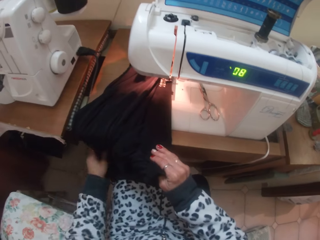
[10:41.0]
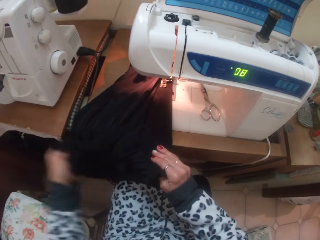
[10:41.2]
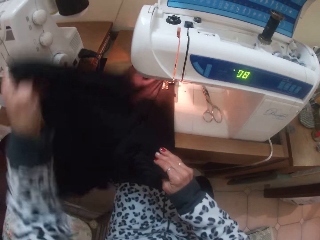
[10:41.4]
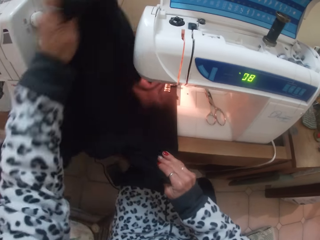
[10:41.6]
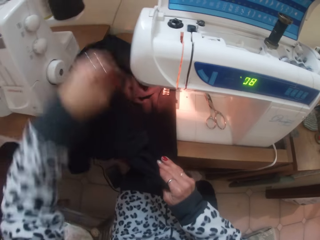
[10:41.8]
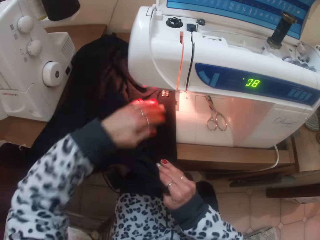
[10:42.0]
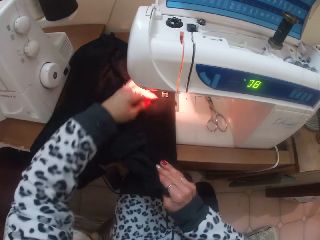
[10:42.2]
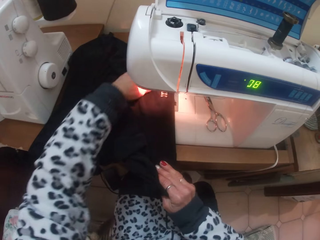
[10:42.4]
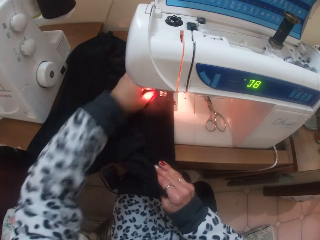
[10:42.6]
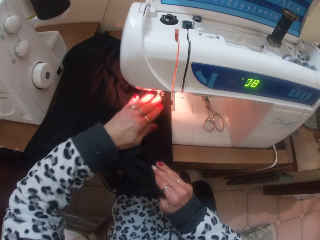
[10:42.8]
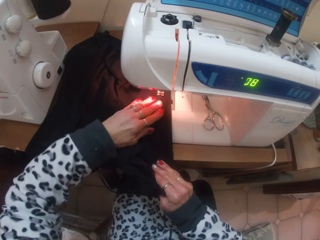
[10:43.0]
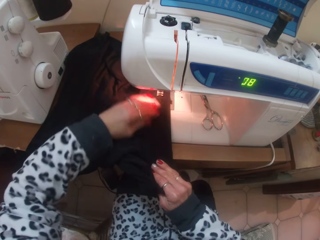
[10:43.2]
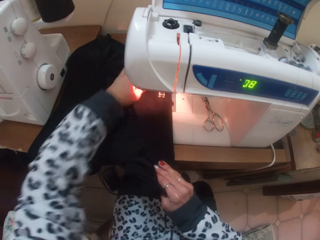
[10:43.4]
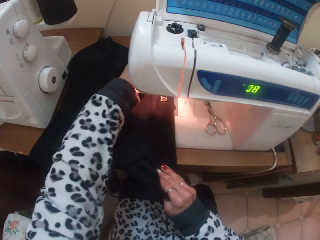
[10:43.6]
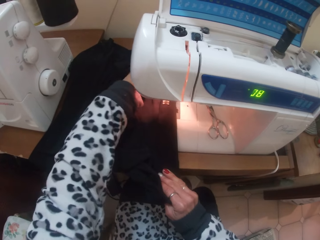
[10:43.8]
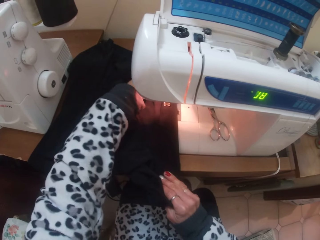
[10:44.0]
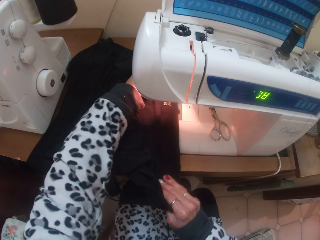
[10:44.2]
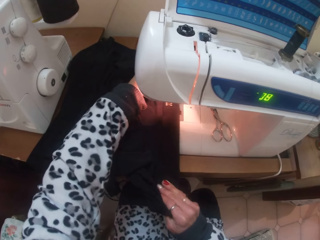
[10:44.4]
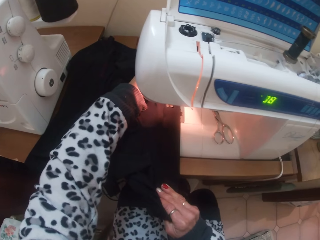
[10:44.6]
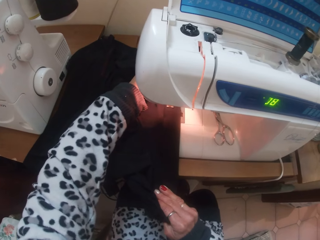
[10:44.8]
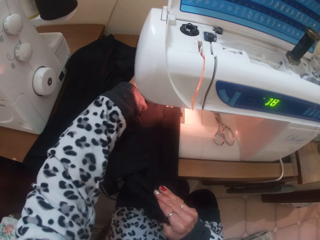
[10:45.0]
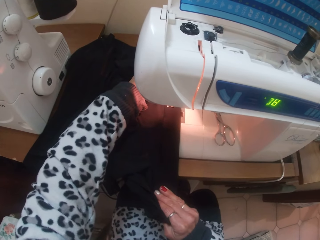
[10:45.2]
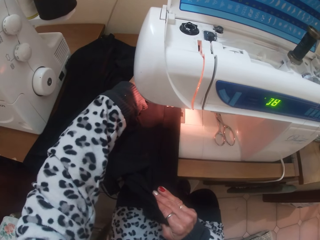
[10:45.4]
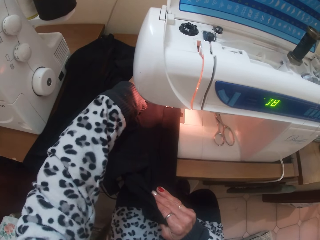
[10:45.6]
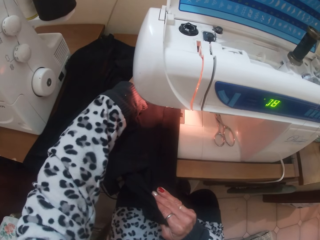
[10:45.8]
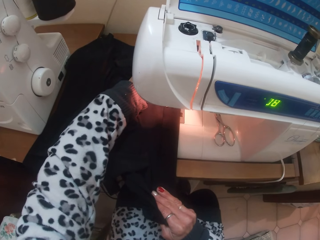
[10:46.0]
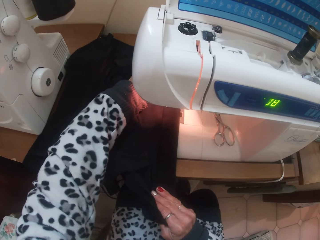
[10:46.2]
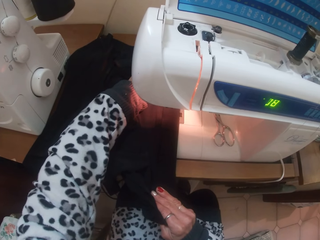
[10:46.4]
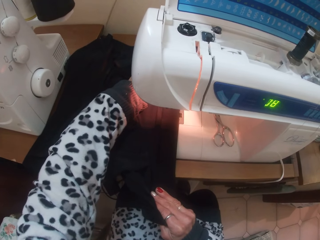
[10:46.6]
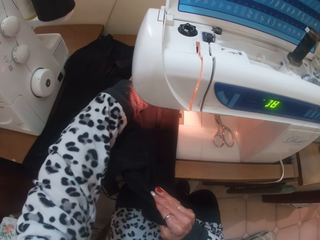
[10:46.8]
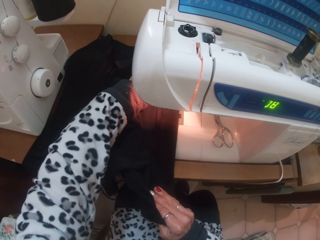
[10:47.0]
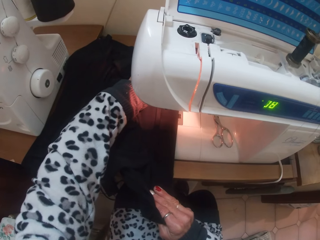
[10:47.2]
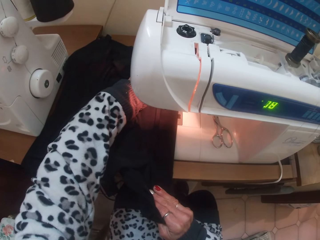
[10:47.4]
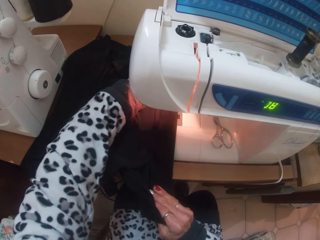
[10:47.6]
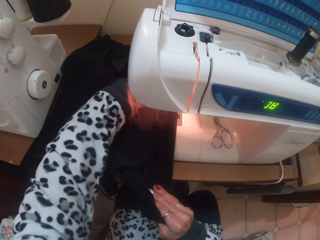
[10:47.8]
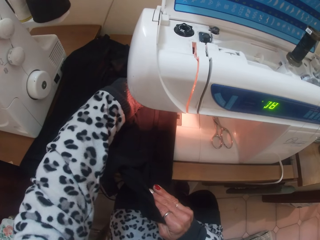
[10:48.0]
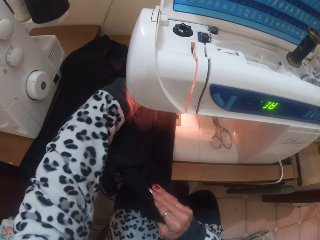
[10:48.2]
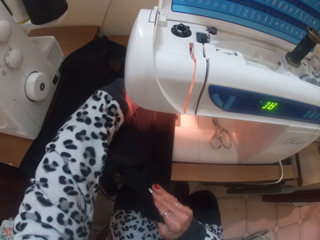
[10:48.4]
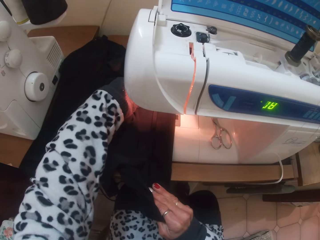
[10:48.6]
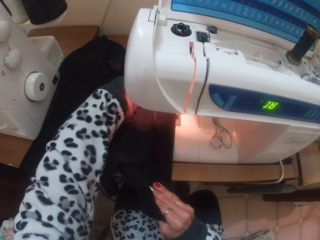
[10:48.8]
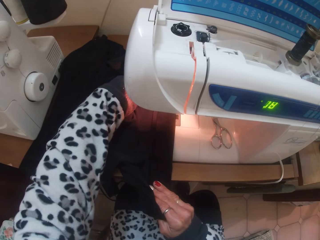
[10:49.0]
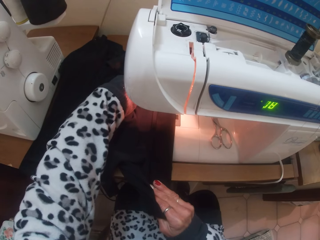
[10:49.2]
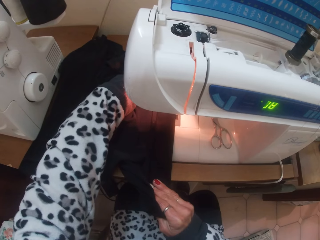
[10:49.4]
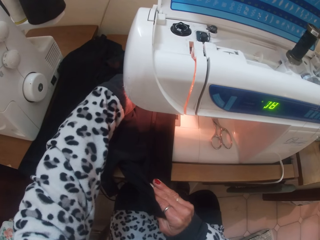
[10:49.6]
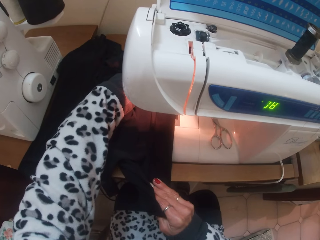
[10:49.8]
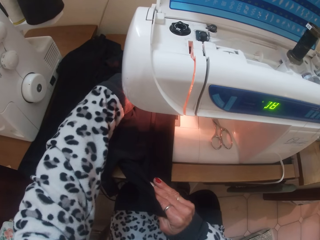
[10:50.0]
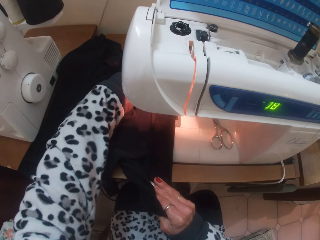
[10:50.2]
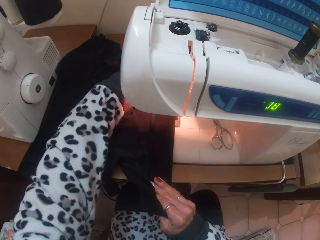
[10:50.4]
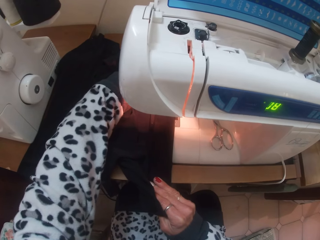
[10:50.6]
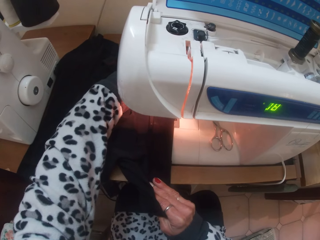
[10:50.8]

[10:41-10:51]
The camera wearer sews the skirt with the electric sewing machine.

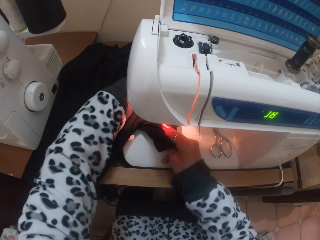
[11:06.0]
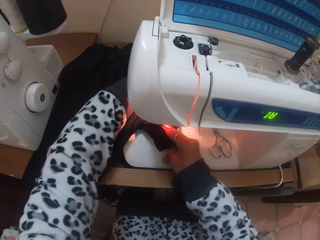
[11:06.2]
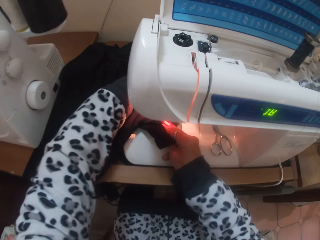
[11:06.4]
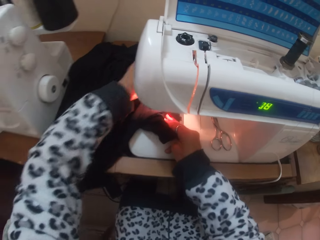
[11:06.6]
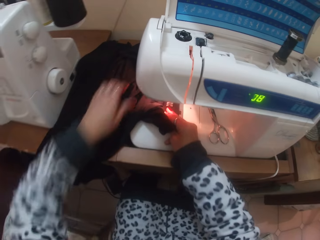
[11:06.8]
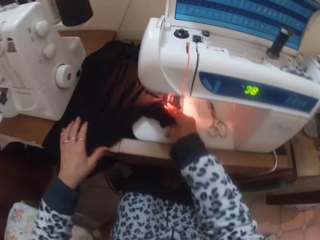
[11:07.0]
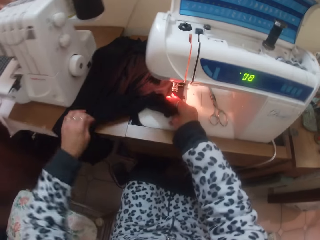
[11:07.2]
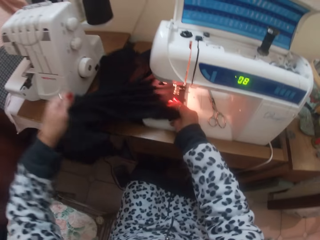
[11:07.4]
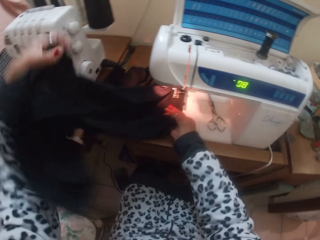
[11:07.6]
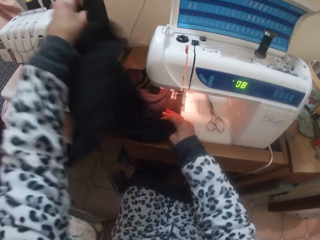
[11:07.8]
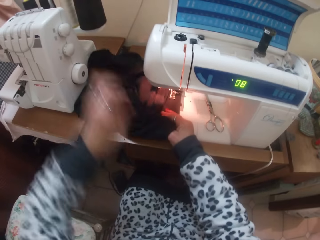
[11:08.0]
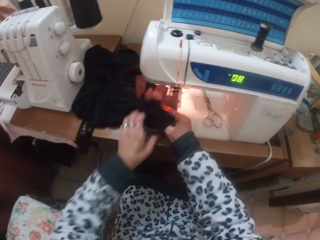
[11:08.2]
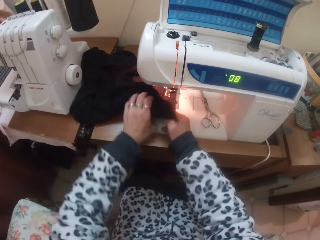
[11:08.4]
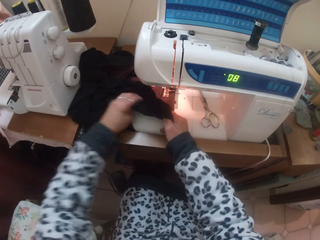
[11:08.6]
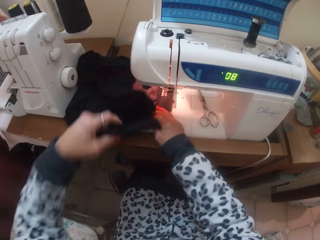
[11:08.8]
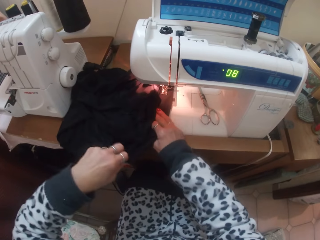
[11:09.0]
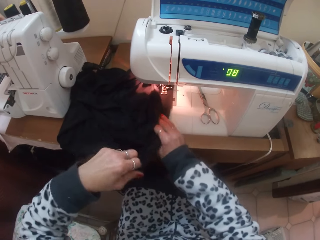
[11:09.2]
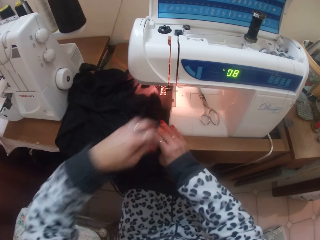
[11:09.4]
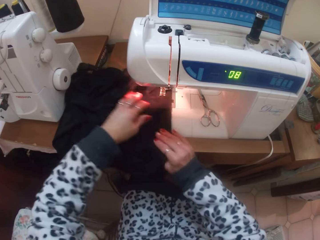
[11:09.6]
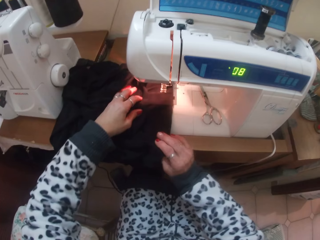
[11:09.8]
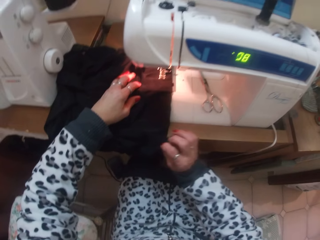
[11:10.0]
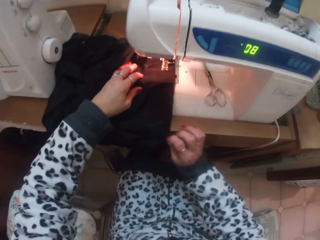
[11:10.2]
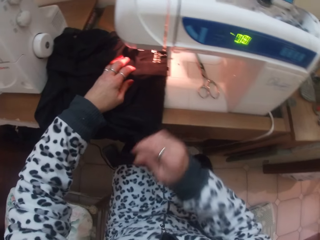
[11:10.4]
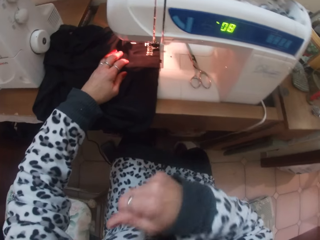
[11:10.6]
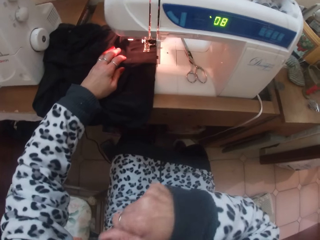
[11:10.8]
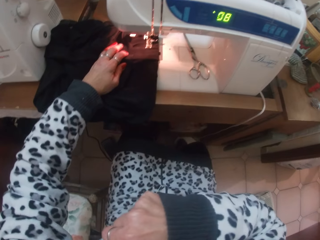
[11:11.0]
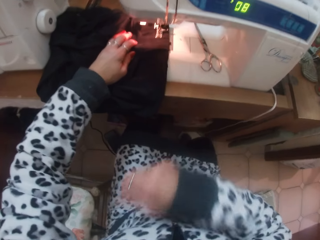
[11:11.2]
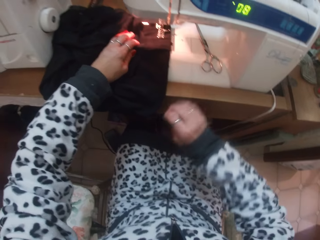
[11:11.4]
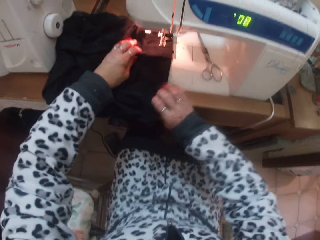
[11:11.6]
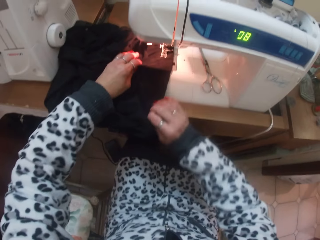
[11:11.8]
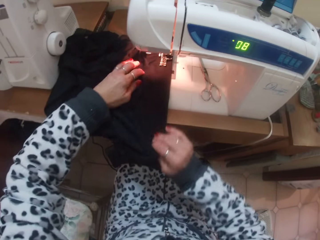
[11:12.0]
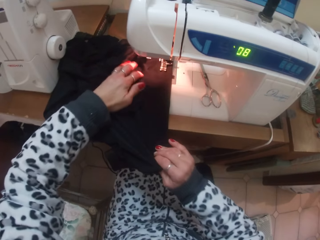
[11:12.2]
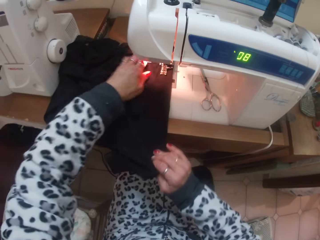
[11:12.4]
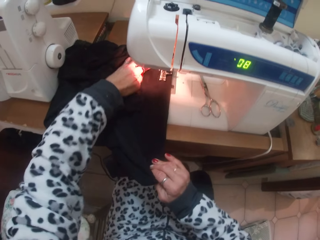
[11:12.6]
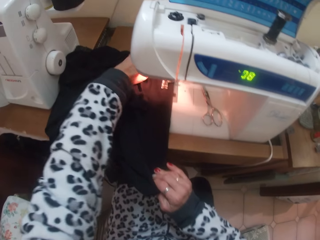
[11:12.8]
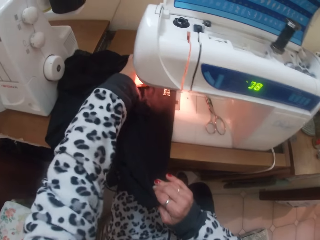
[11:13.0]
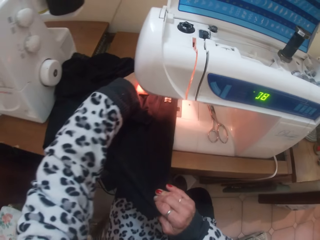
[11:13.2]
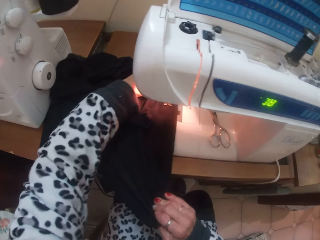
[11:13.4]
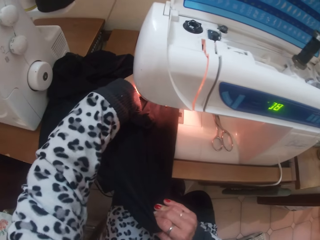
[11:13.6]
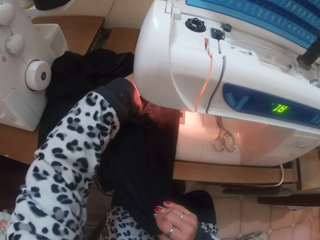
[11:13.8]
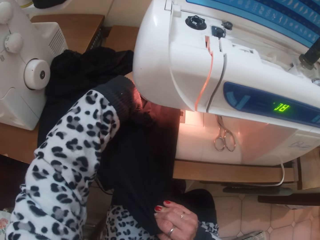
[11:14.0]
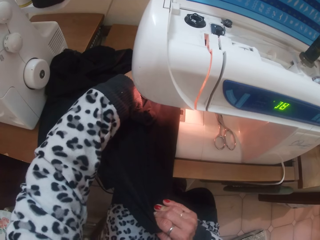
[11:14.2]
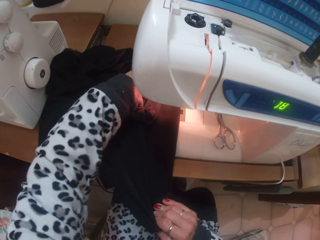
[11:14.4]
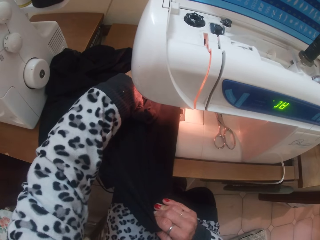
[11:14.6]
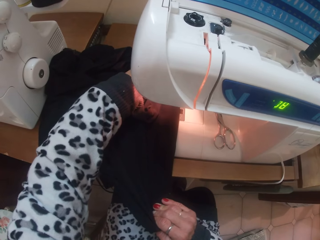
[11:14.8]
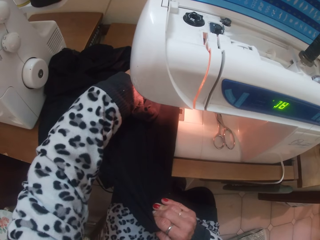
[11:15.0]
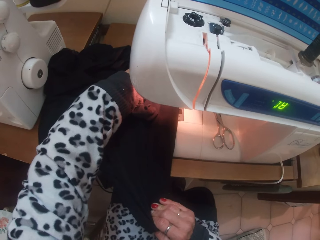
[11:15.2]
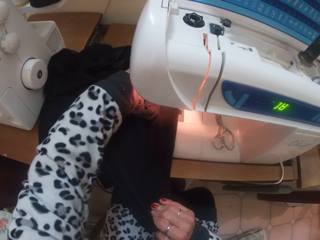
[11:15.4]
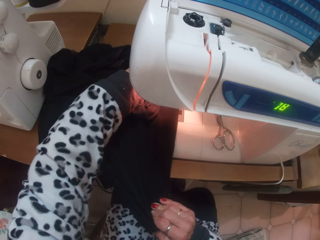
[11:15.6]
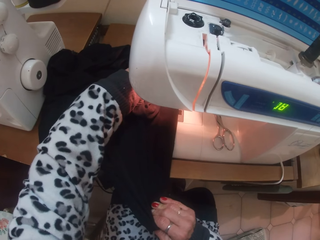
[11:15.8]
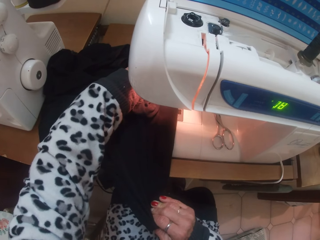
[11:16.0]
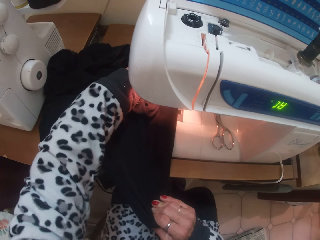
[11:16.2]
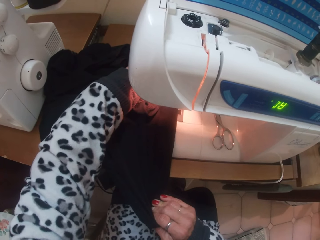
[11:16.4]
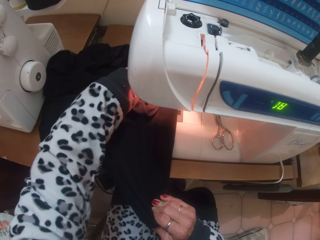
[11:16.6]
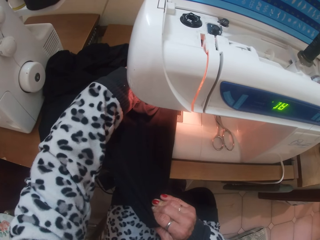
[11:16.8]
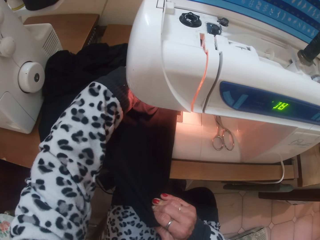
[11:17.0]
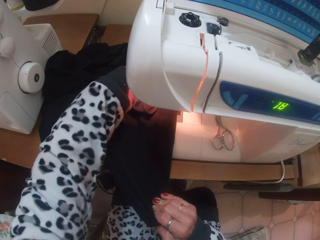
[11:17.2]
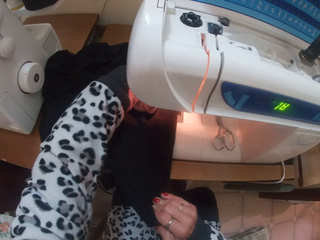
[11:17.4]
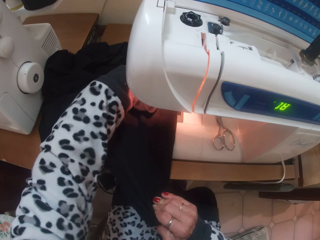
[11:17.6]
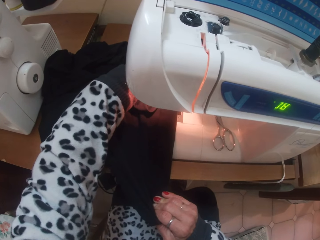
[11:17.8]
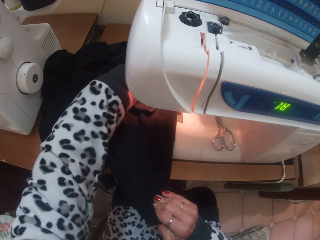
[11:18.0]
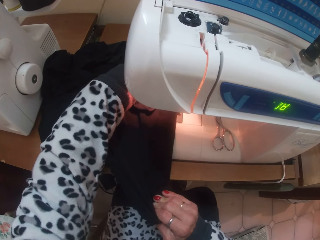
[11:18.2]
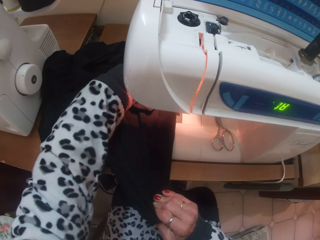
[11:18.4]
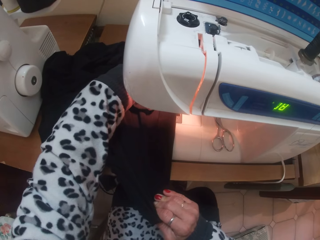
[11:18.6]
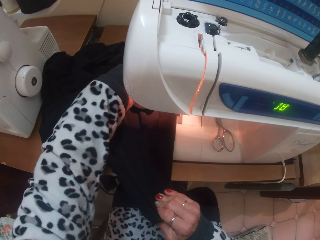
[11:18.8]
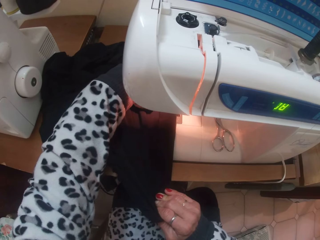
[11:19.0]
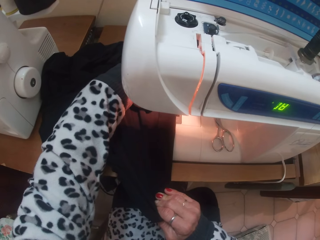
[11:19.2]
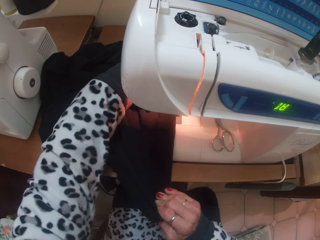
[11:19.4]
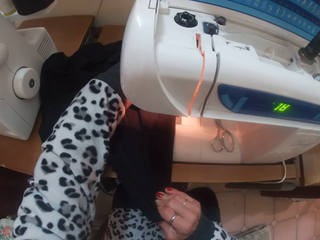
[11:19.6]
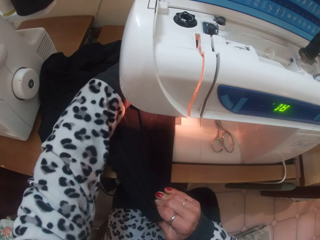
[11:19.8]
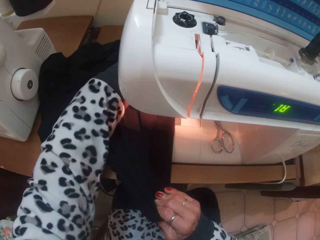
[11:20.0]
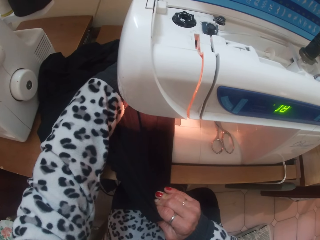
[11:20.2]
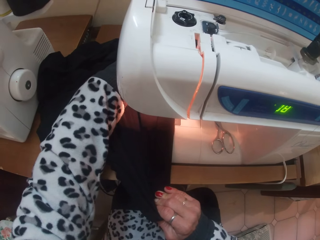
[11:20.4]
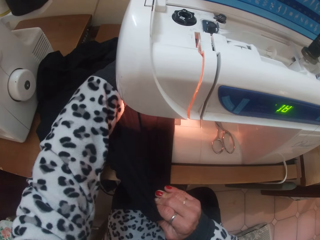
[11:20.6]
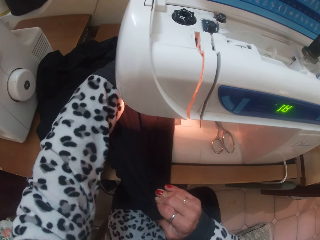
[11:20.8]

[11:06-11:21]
The camera wearer adjusts the skirt with her left hand. She sews the skirt with the electric sewing machine.
